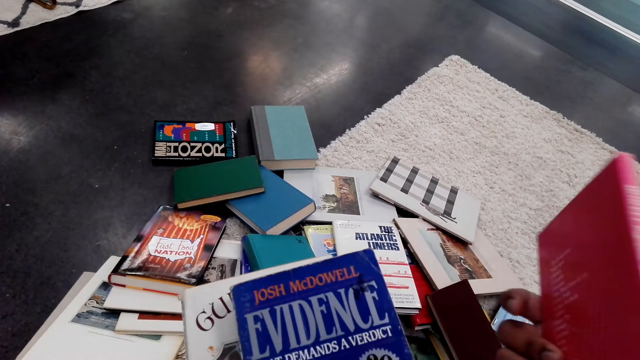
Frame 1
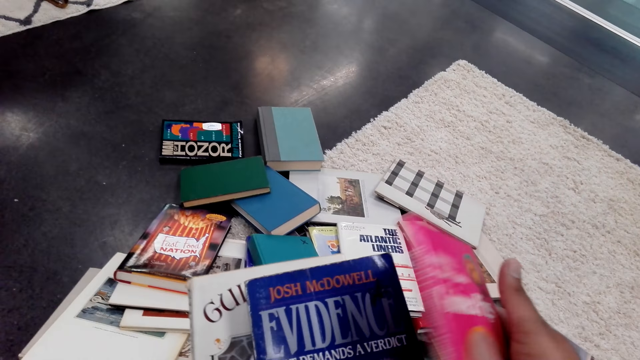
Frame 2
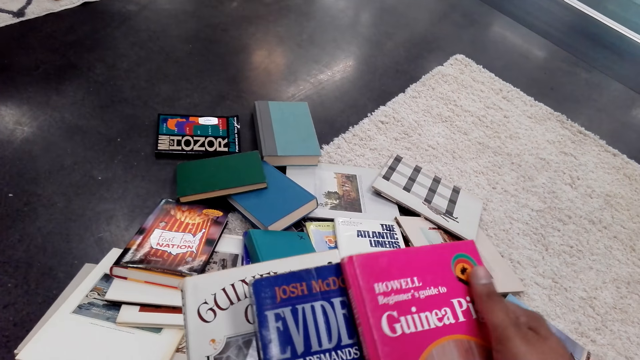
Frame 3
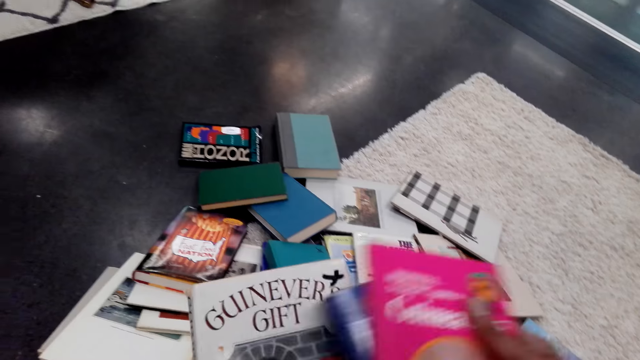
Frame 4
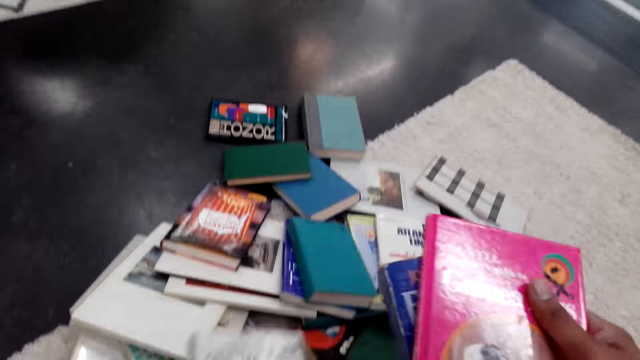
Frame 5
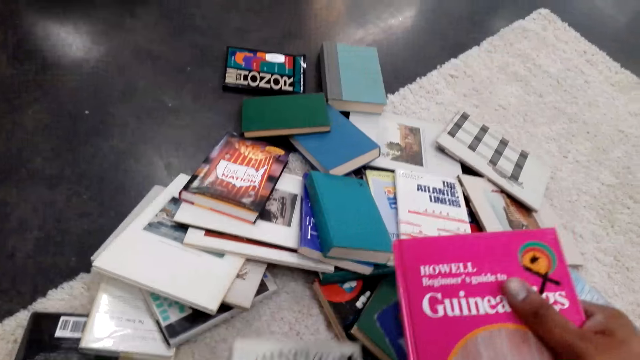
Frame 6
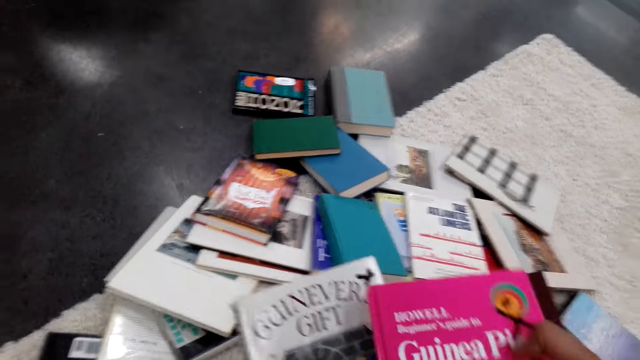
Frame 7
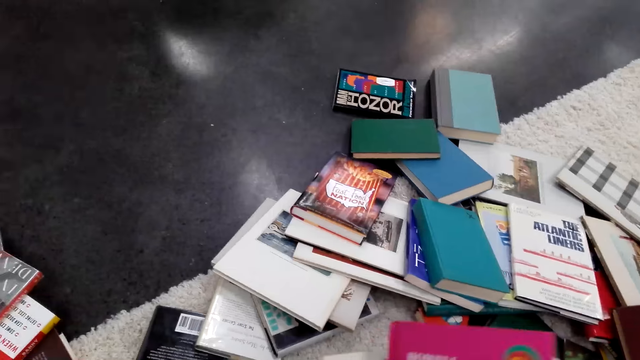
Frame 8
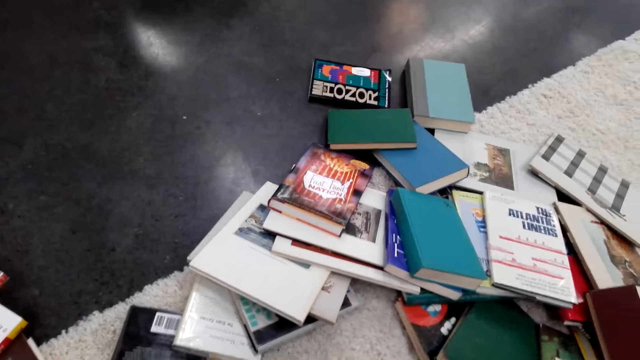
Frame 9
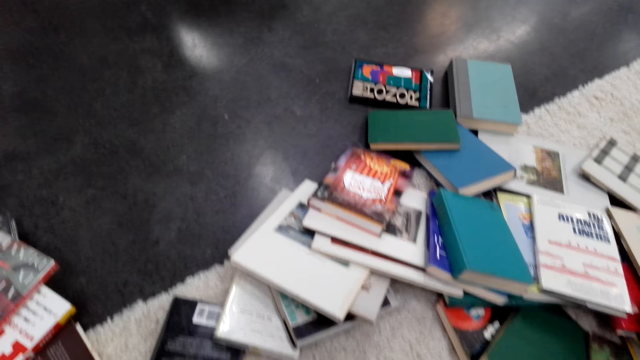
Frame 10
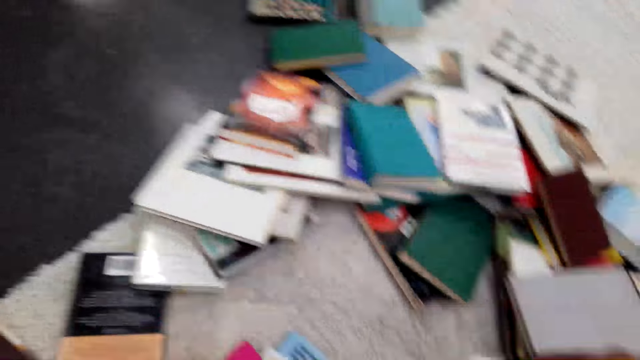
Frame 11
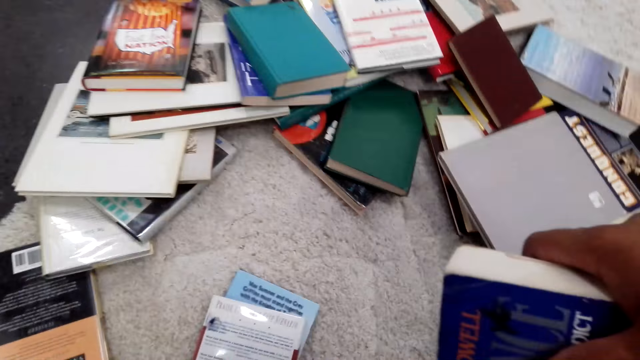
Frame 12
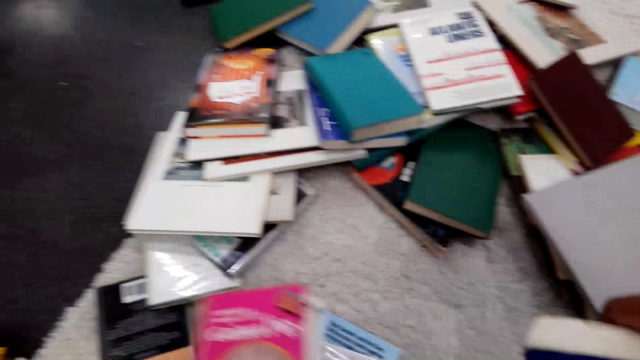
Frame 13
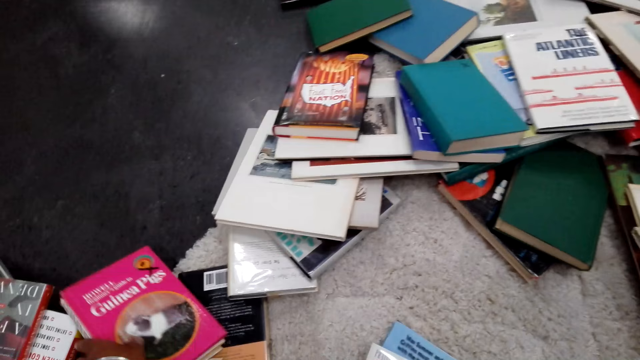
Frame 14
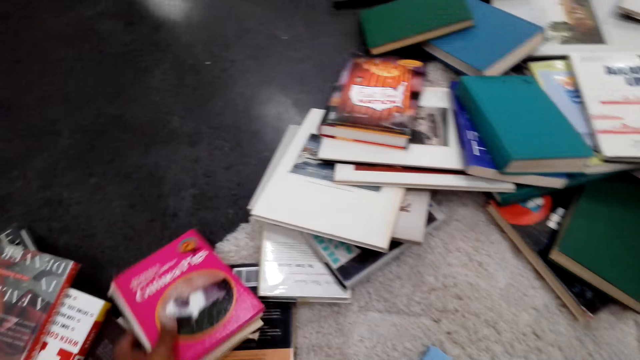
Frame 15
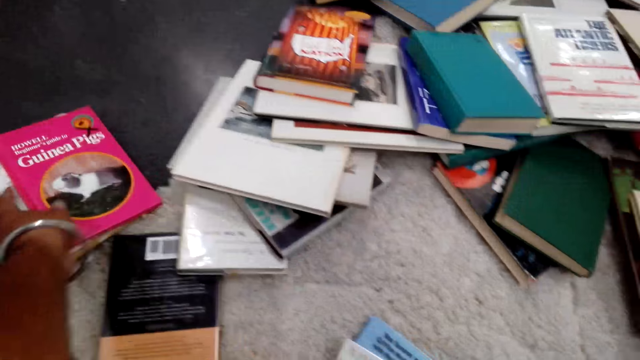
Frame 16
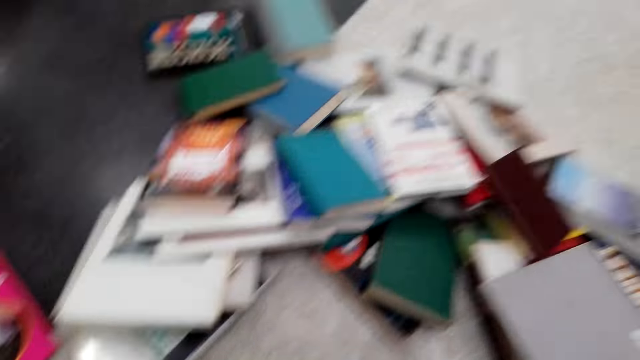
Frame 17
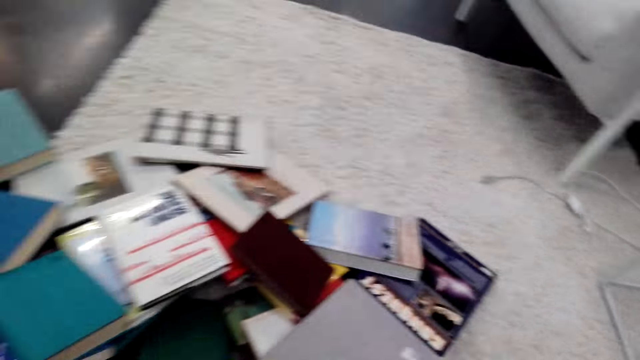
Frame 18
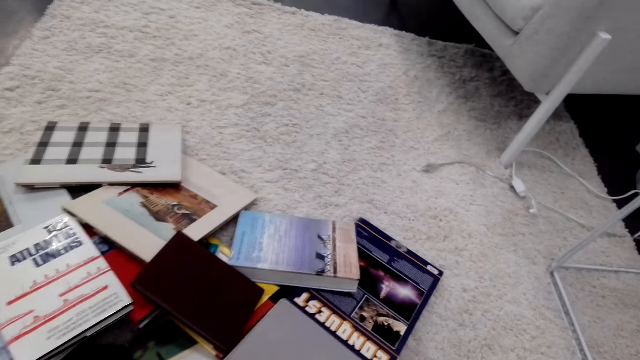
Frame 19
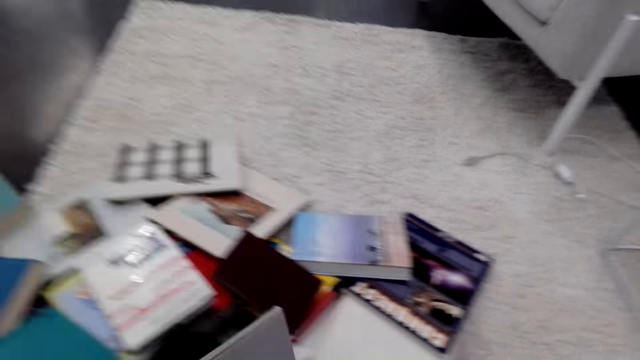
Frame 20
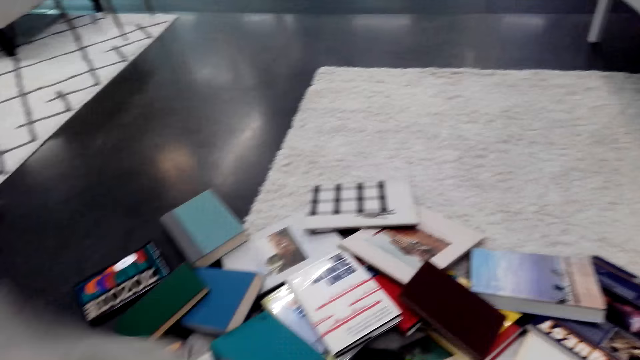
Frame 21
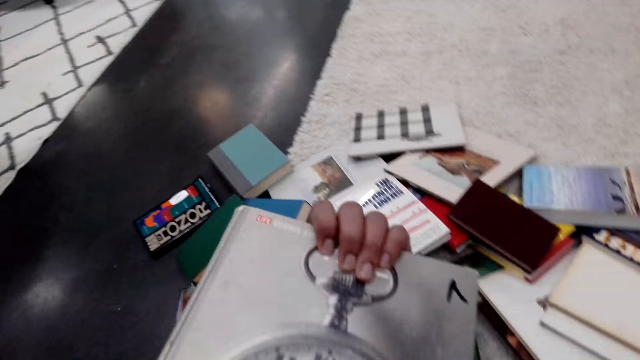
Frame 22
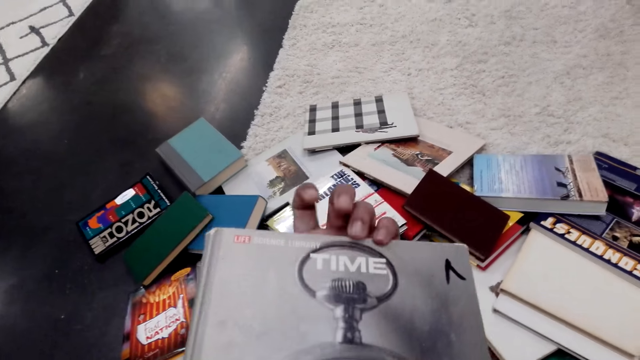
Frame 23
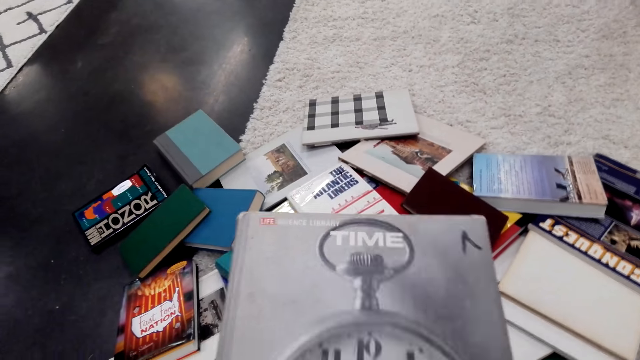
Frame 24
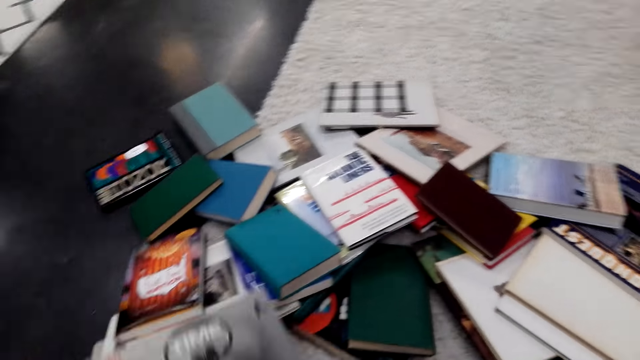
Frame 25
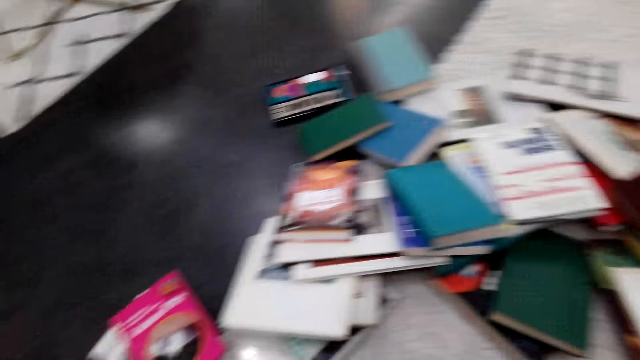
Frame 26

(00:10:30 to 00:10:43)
The camera wearer aligns books in their hands. They drop books on the floor. They put the book on the floor. They shift books on the floor. They pick up a book on the floor. They shift the book to the left hand. They stare at the book cover.

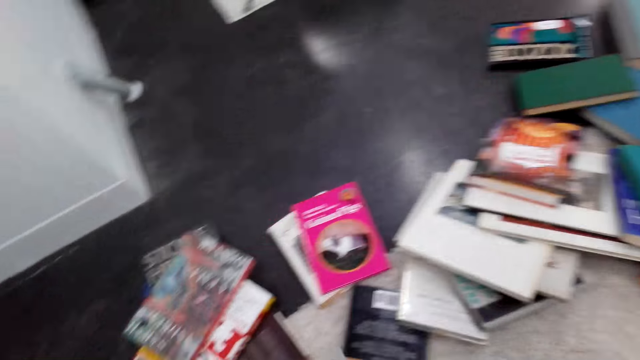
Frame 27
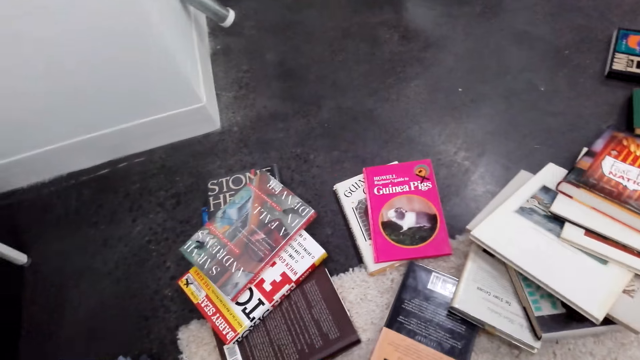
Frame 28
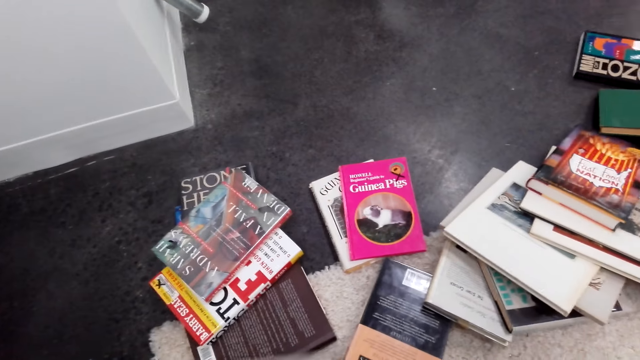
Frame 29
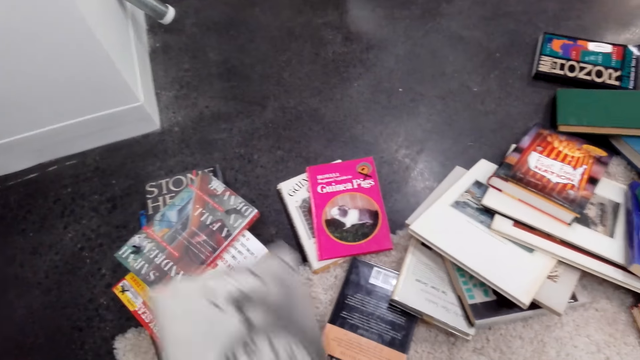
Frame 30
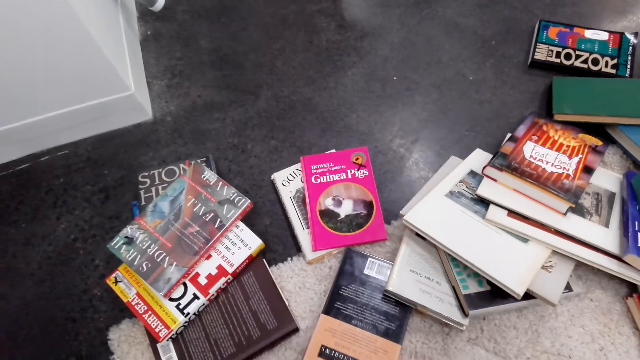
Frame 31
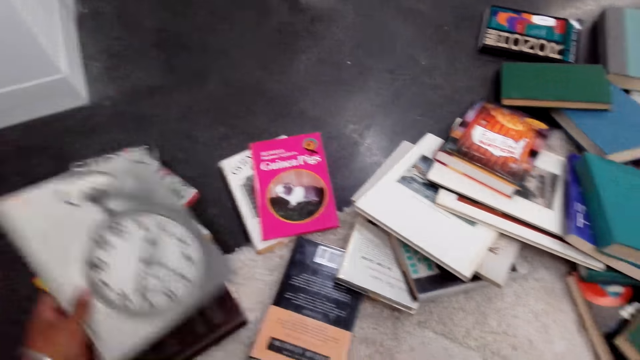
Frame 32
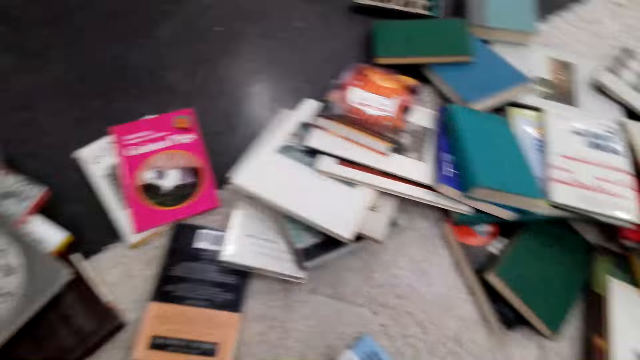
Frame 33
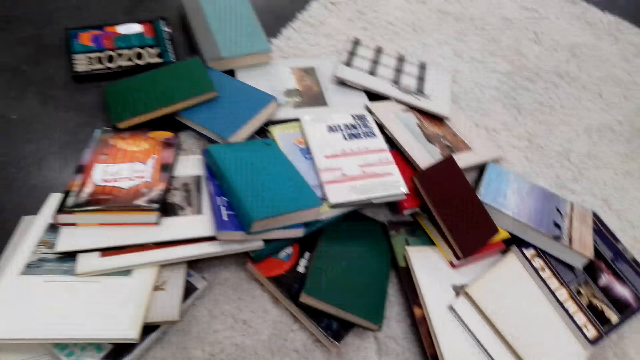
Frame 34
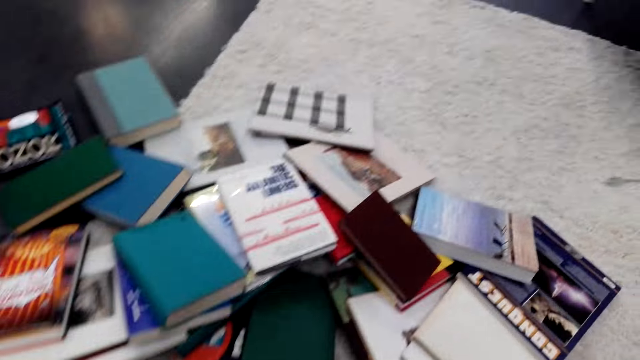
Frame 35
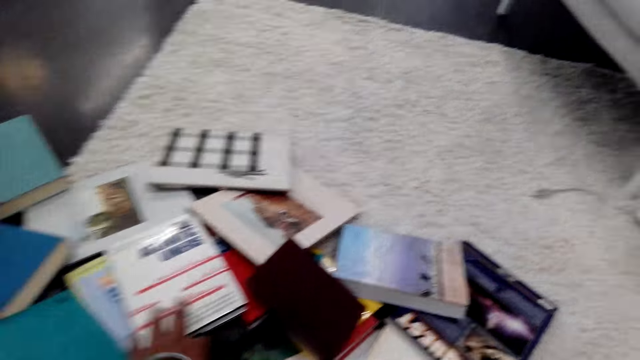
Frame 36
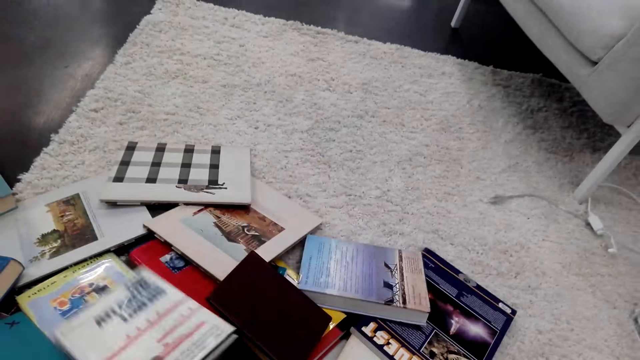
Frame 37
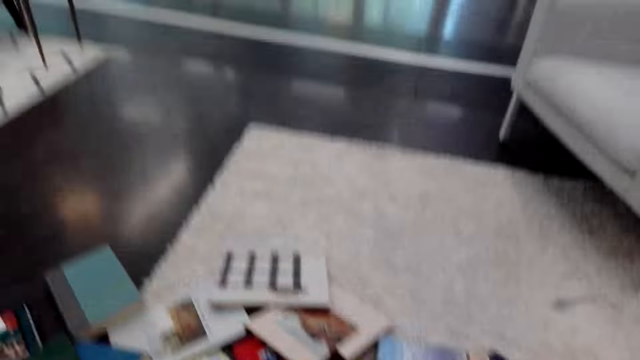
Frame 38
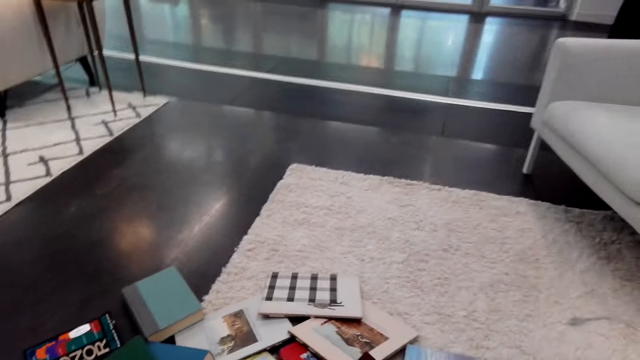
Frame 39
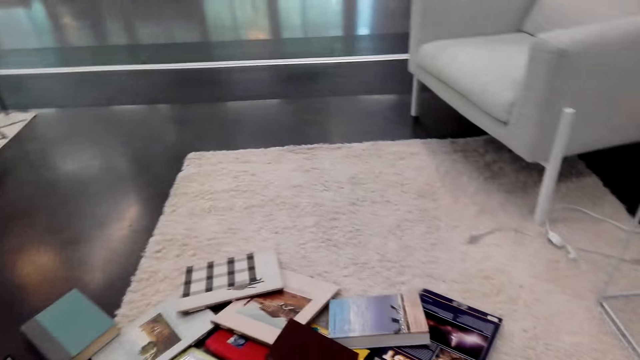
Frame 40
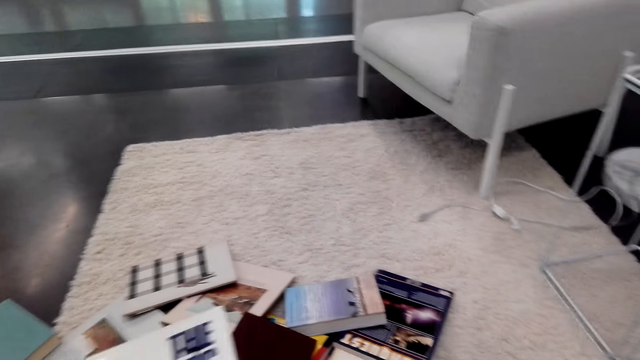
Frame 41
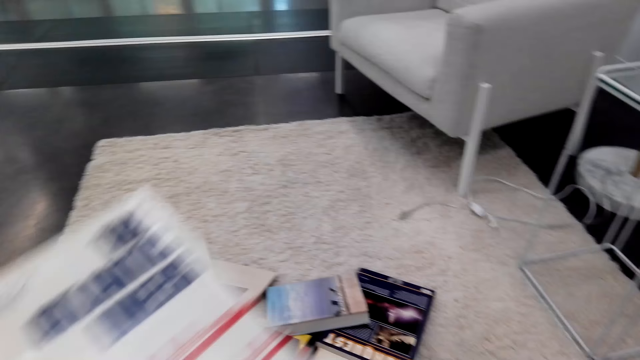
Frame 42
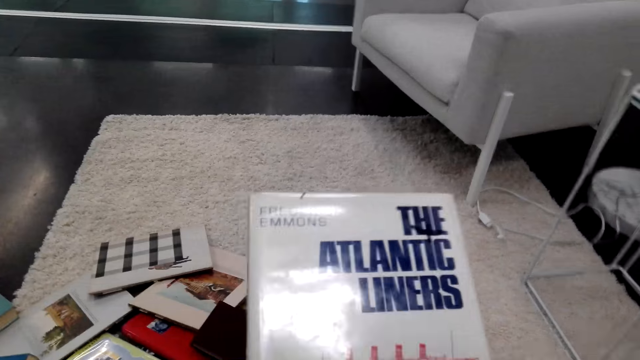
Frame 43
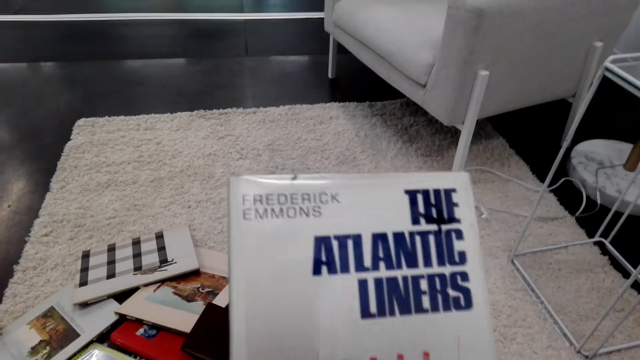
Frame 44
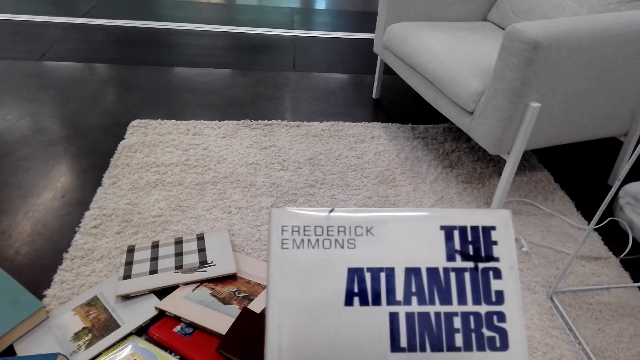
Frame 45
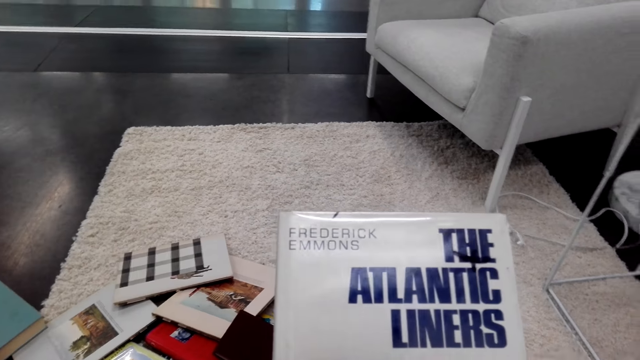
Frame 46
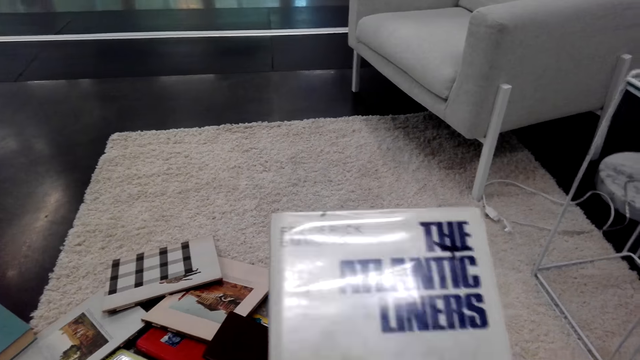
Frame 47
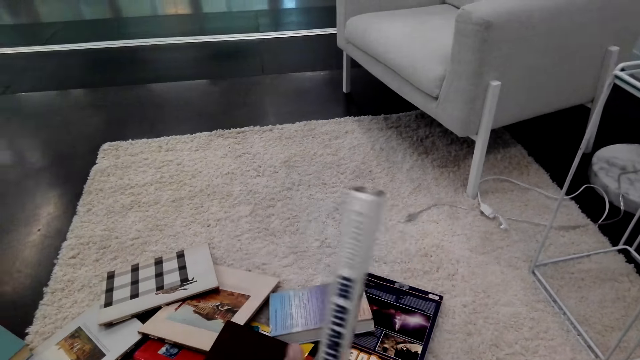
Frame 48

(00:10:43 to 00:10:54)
The camera wearer drops the book on the floor. They lift the book. They put the book on the floor. They drop the book back on the floor. They pick up a book on the floor. They stare round at the book cover.
